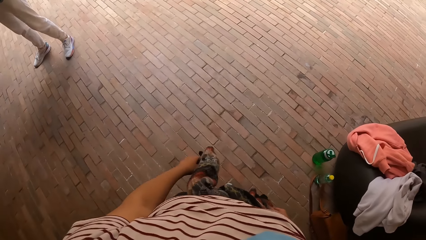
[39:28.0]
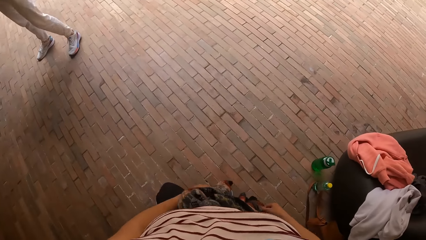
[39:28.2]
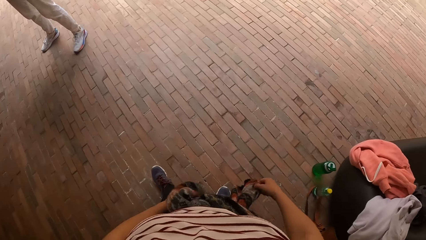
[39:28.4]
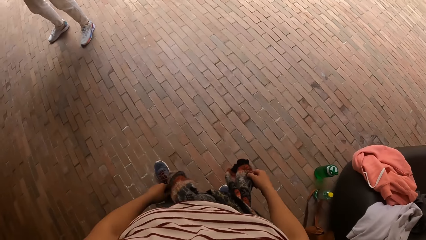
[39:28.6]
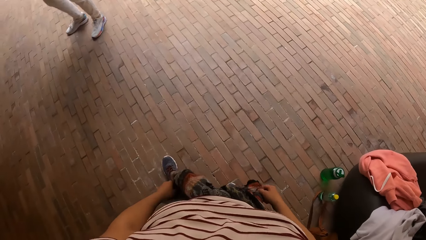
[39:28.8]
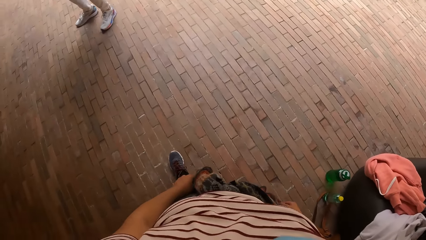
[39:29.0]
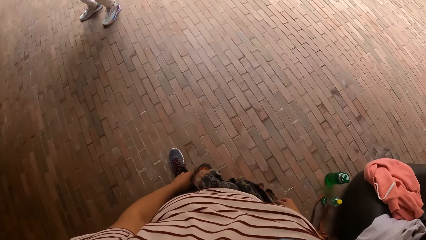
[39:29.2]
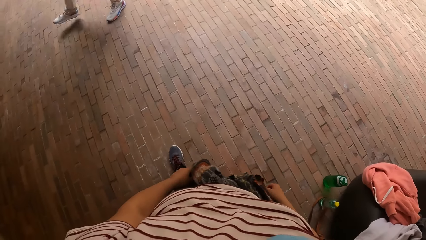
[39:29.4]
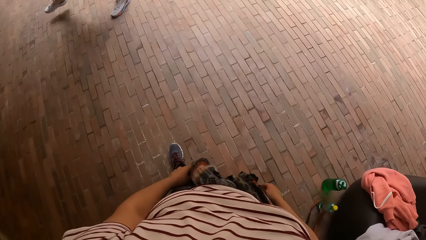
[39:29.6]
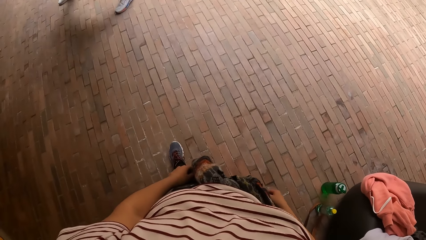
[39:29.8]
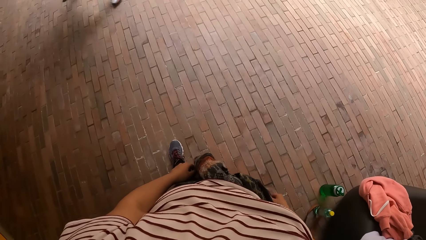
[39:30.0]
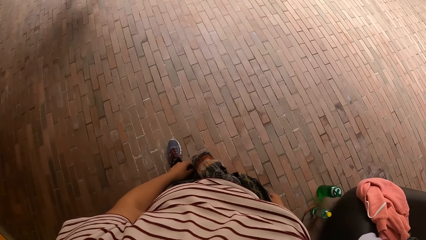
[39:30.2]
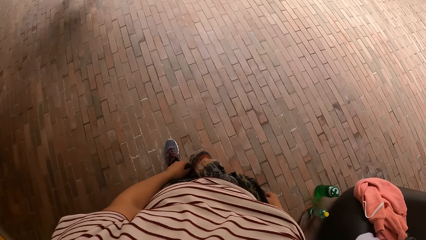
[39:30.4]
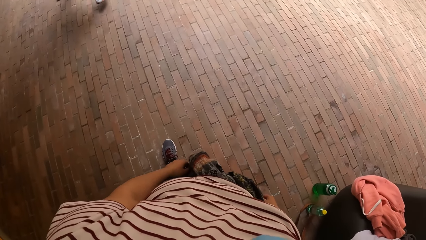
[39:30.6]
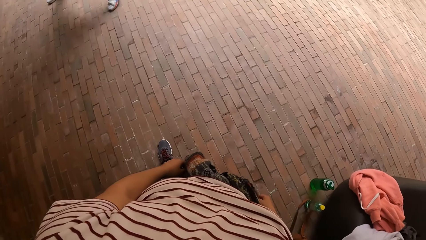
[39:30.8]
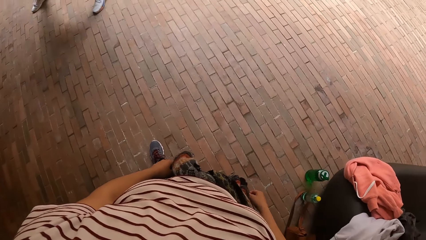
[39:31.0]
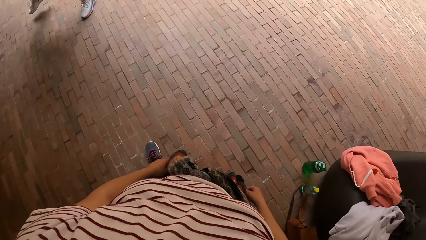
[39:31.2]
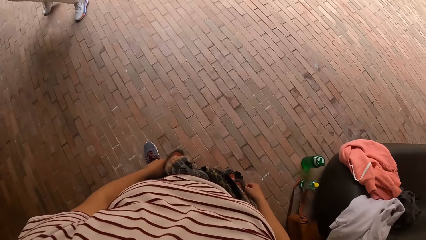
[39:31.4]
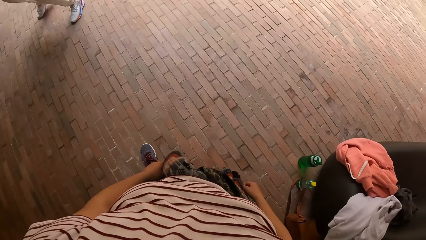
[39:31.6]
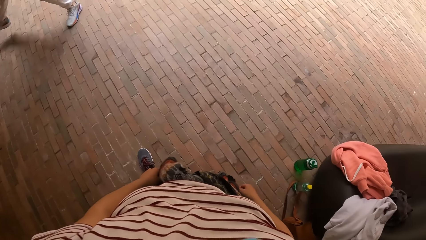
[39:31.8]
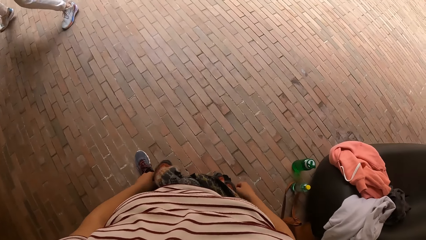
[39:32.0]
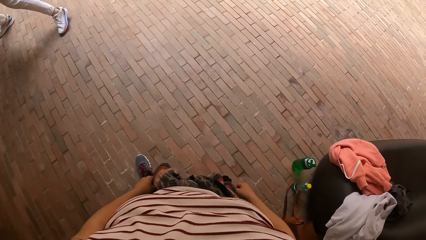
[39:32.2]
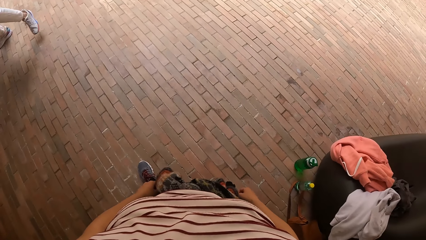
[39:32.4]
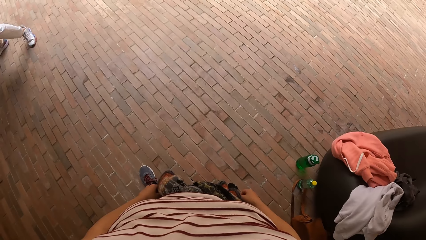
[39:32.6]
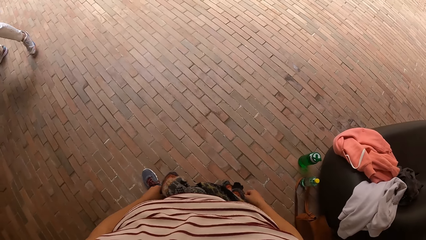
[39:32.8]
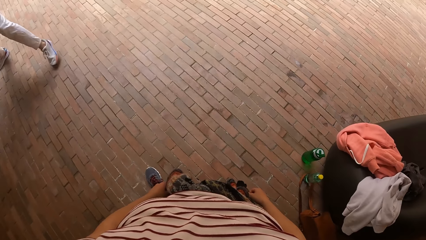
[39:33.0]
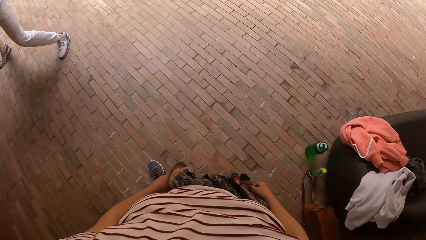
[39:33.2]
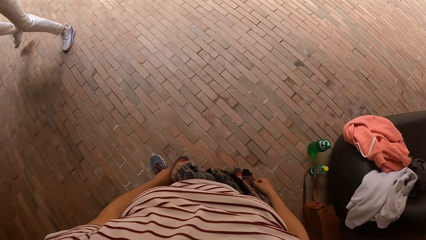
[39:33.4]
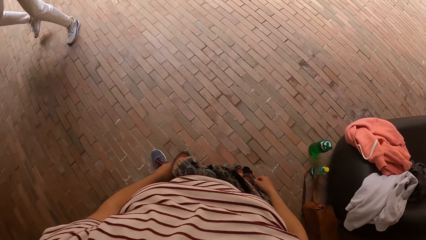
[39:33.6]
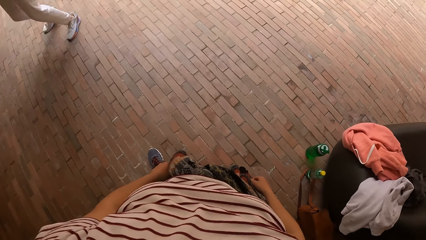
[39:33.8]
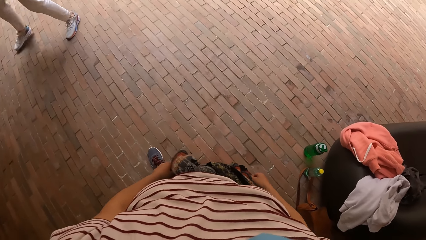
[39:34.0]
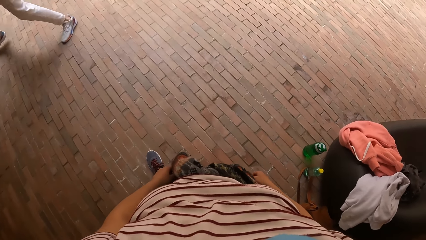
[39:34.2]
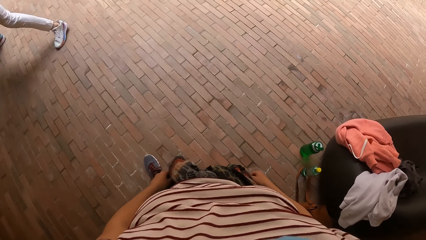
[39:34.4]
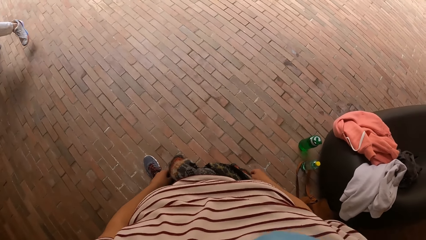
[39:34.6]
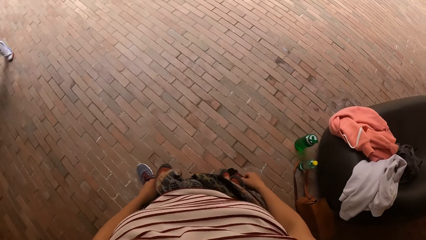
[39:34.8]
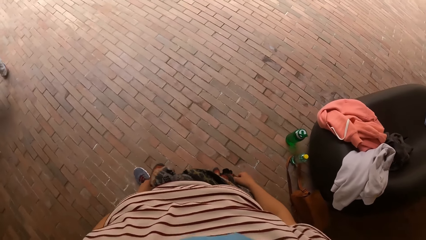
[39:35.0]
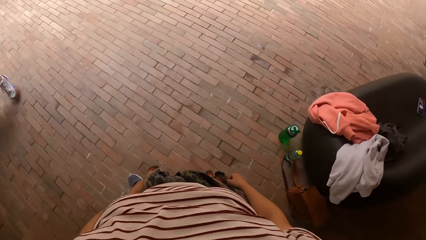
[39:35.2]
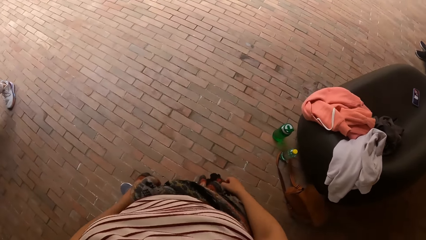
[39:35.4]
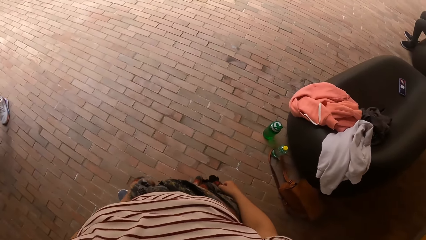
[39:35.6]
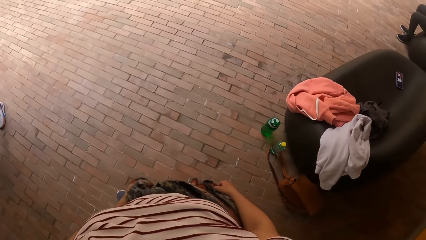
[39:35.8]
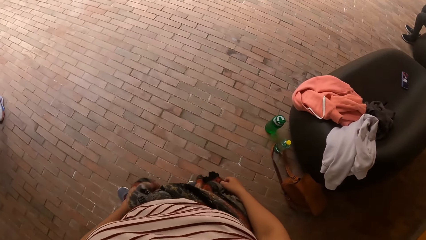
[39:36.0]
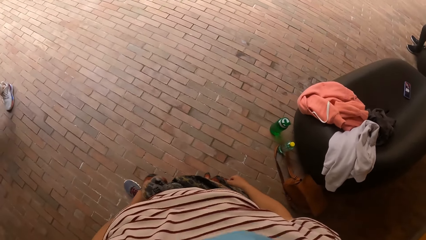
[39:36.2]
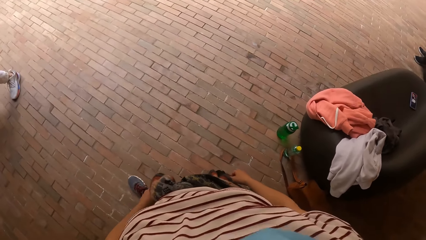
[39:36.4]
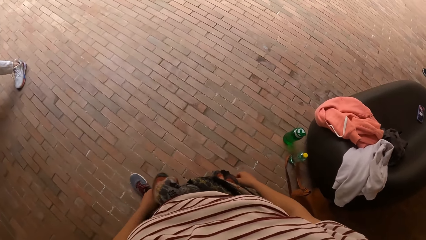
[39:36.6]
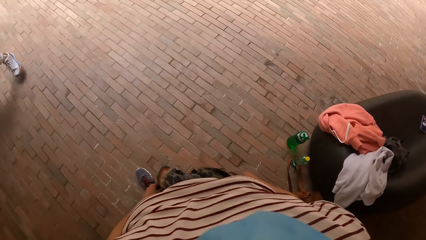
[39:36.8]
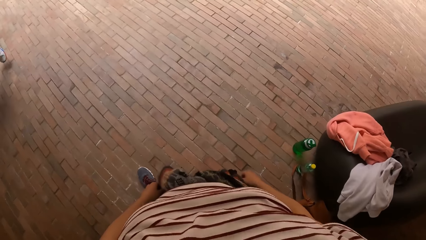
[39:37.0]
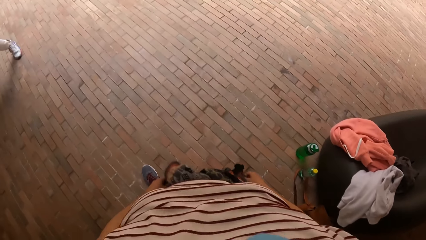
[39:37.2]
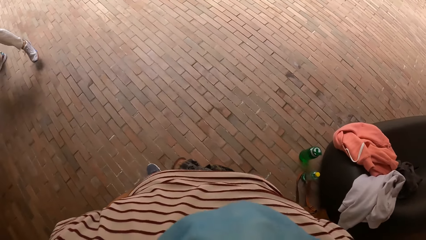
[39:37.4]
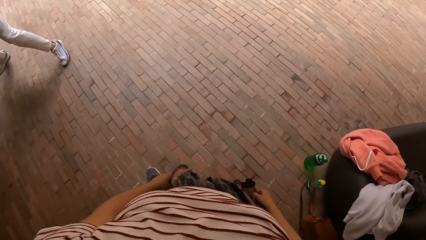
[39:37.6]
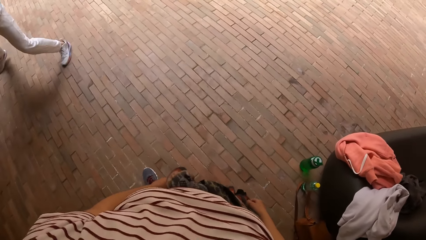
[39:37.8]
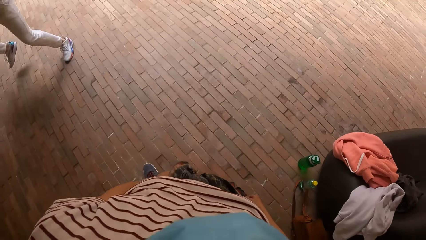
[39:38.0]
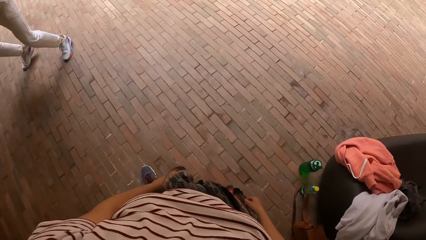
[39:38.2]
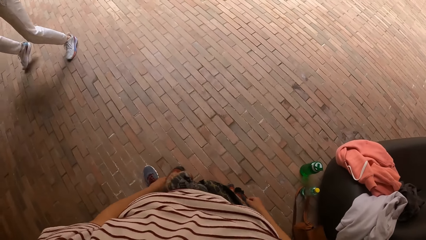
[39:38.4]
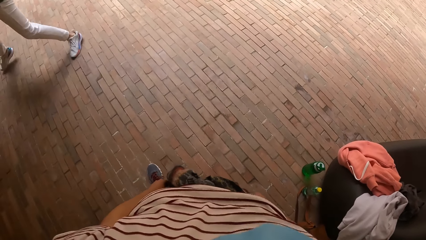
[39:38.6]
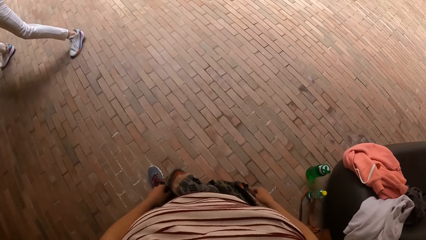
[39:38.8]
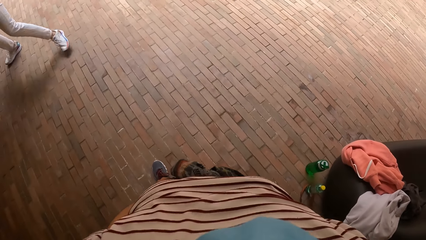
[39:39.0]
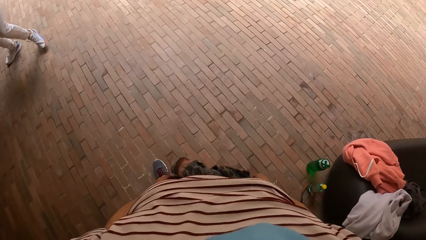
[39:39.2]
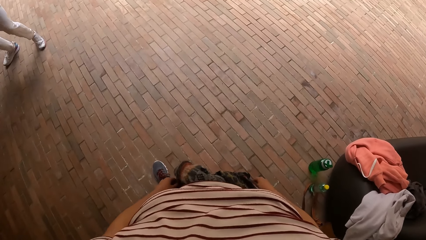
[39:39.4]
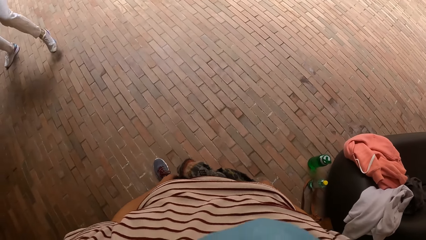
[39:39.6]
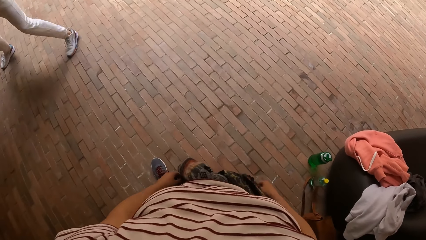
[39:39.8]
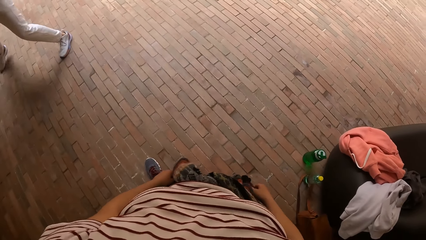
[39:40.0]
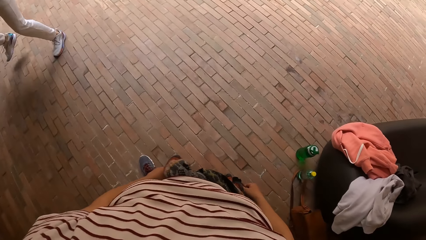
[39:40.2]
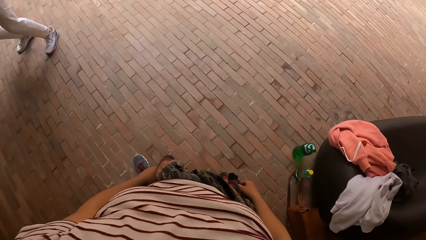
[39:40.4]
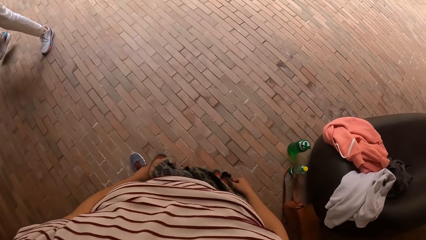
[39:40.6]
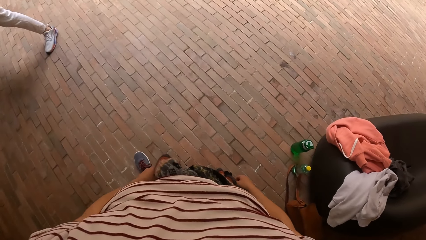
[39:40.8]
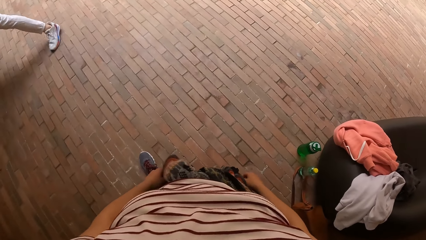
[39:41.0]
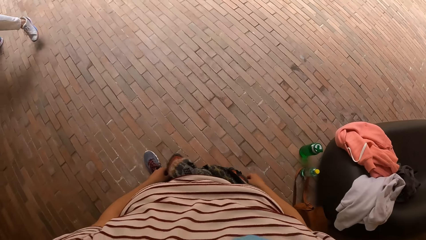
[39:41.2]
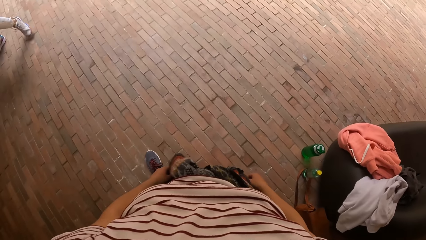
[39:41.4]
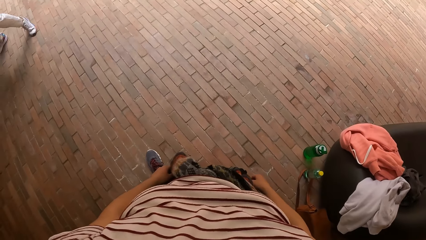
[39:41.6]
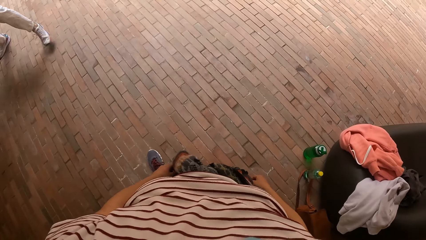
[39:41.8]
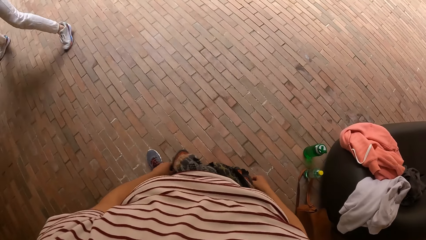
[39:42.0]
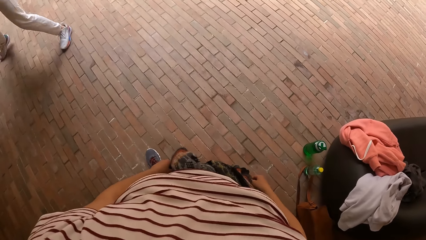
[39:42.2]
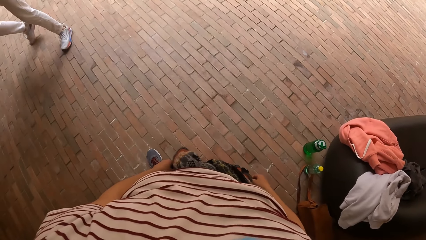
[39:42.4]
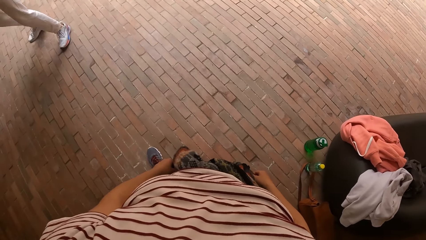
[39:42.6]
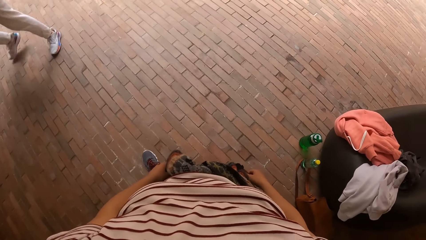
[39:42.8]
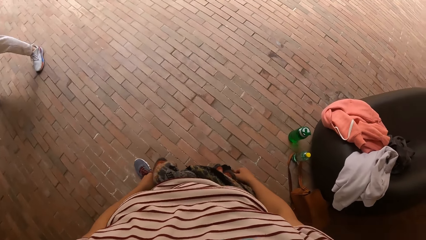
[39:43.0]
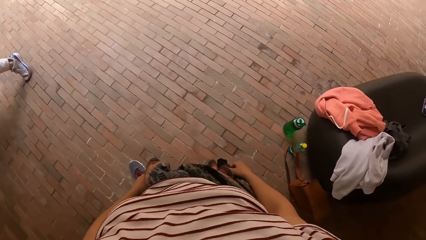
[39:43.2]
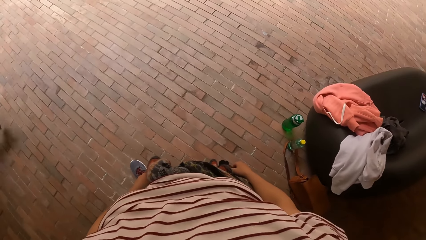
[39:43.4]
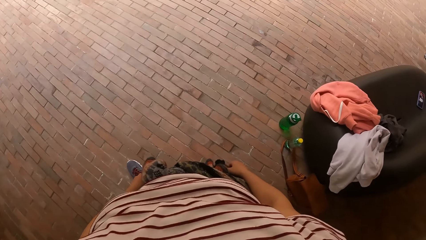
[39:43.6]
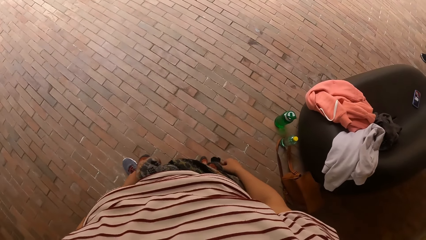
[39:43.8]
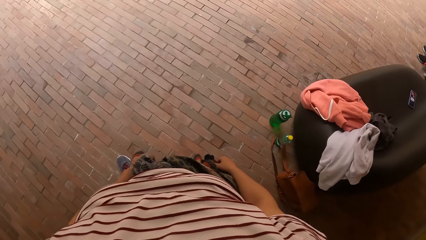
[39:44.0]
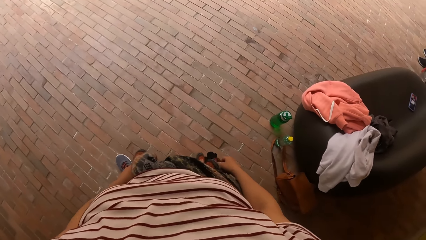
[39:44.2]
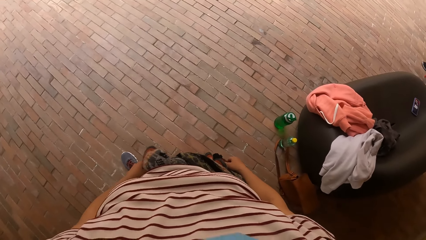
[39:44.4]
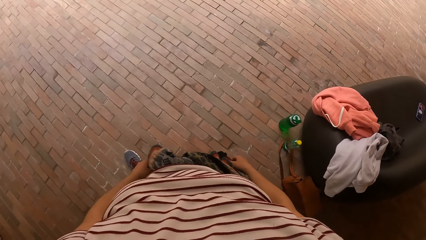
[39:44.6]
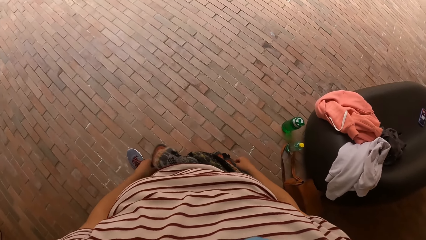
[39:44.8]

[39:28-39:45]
The man dances. The camera wearer dances with friends. They look around.
